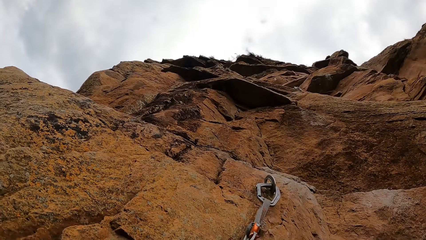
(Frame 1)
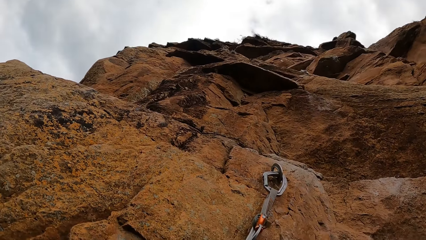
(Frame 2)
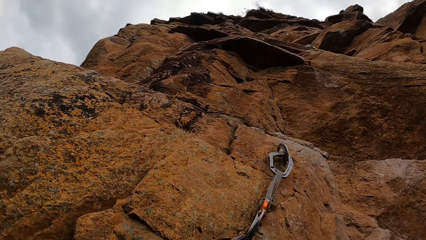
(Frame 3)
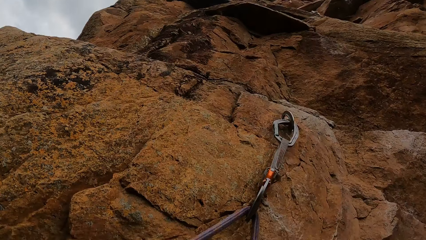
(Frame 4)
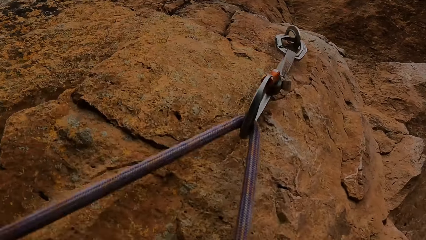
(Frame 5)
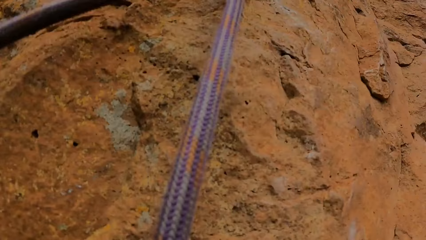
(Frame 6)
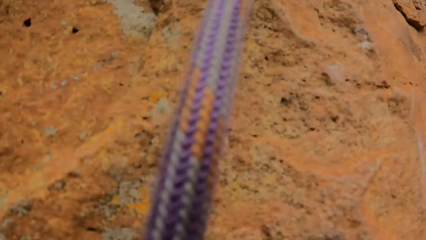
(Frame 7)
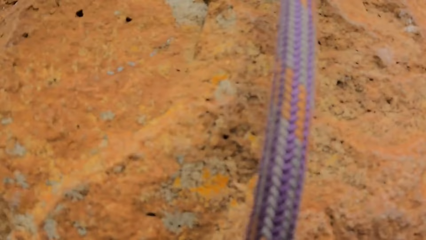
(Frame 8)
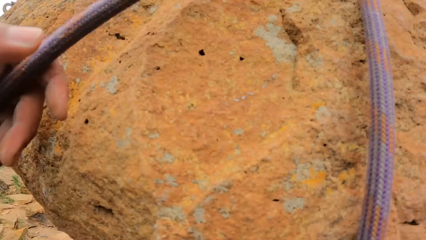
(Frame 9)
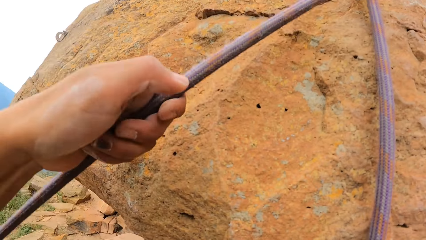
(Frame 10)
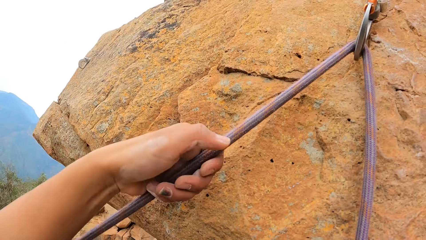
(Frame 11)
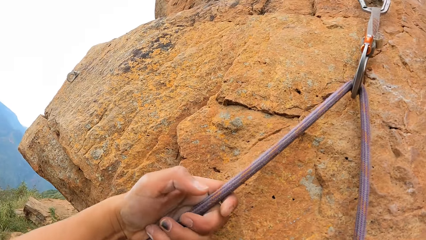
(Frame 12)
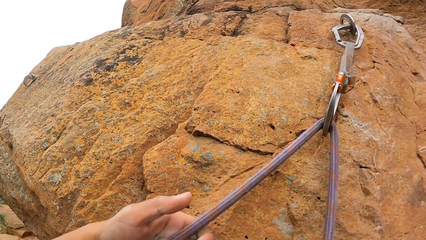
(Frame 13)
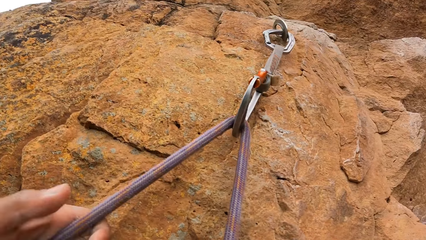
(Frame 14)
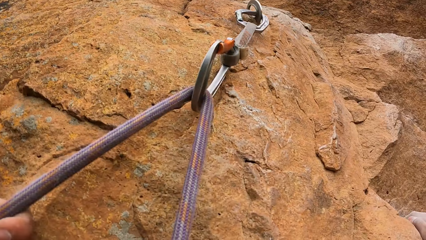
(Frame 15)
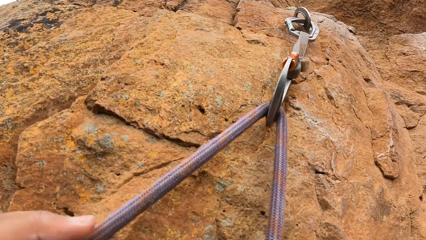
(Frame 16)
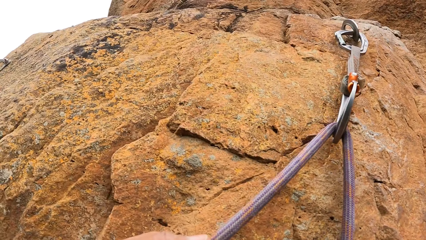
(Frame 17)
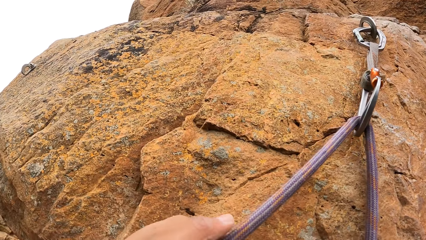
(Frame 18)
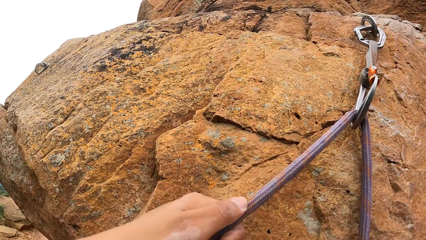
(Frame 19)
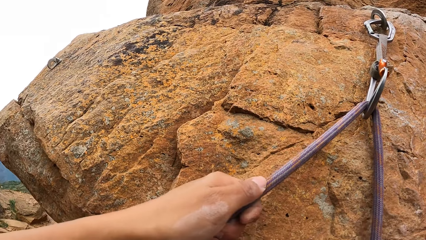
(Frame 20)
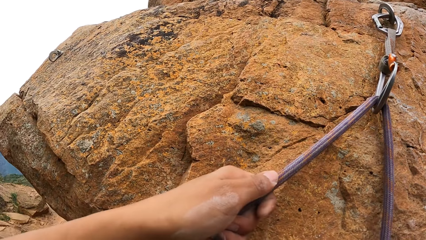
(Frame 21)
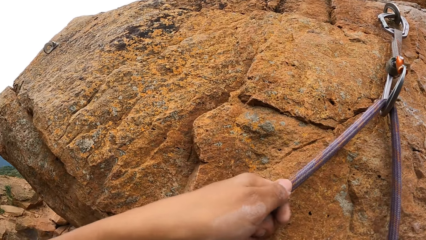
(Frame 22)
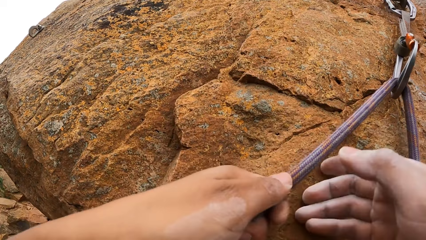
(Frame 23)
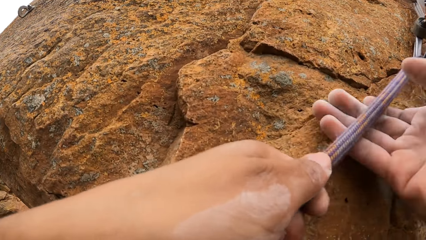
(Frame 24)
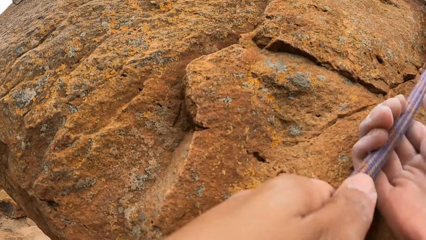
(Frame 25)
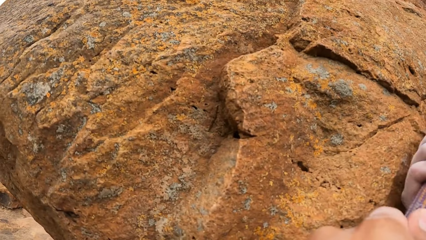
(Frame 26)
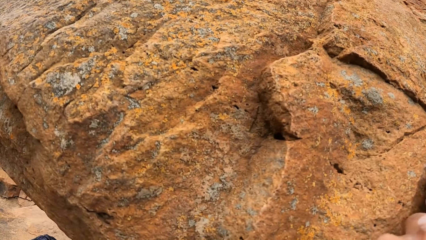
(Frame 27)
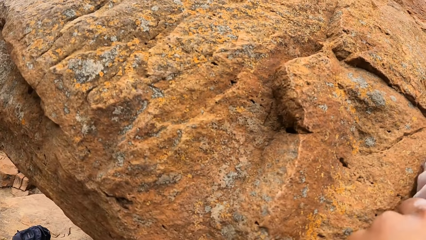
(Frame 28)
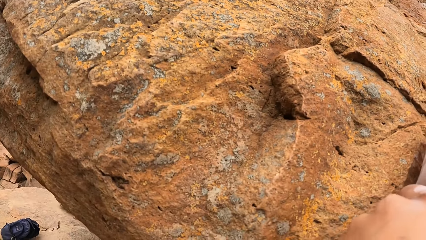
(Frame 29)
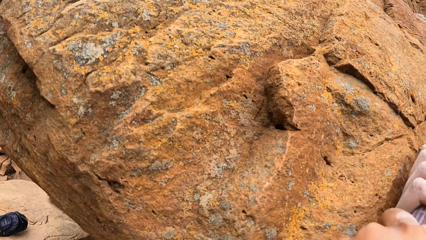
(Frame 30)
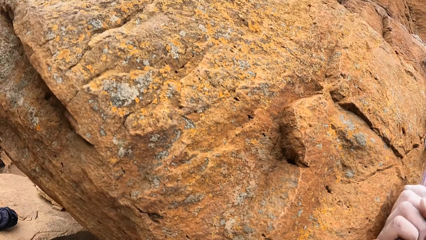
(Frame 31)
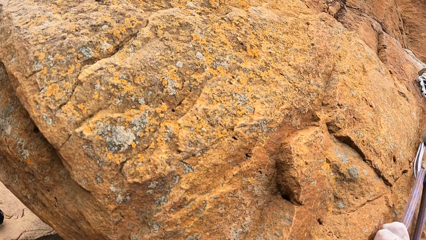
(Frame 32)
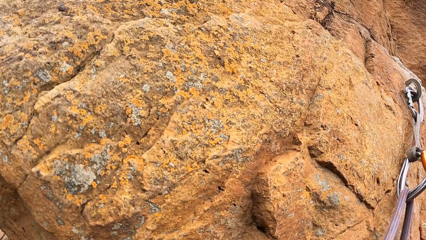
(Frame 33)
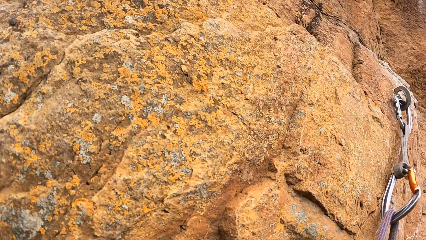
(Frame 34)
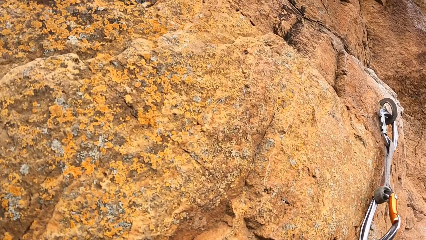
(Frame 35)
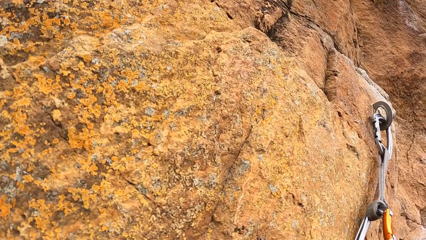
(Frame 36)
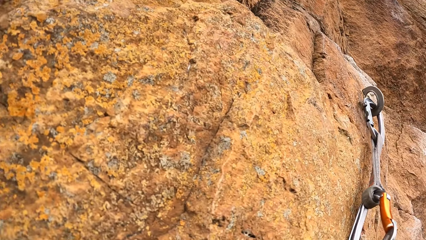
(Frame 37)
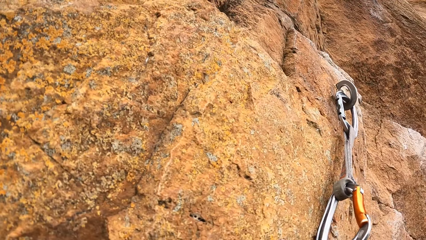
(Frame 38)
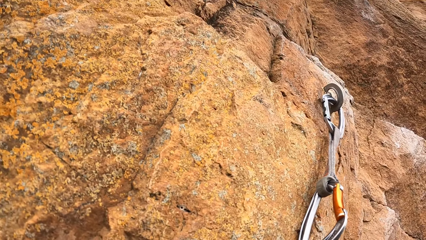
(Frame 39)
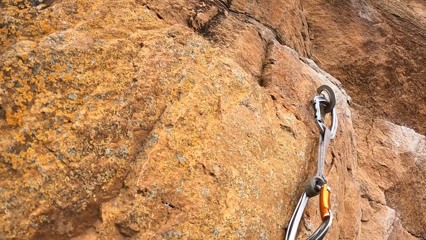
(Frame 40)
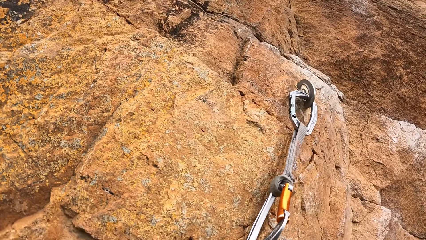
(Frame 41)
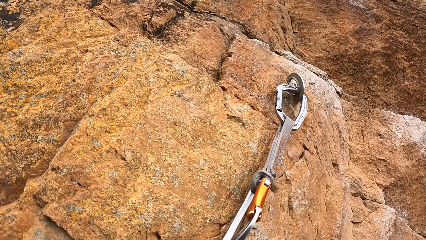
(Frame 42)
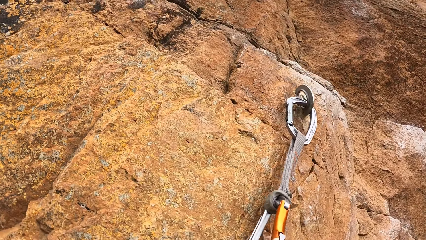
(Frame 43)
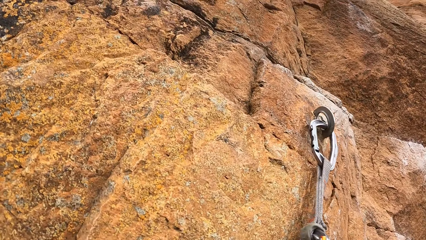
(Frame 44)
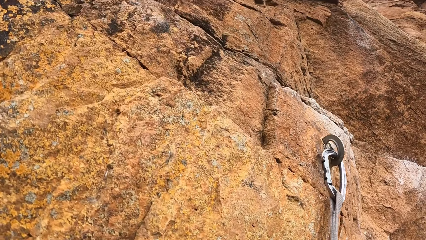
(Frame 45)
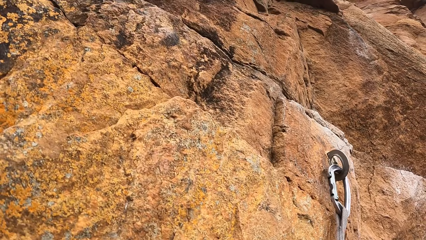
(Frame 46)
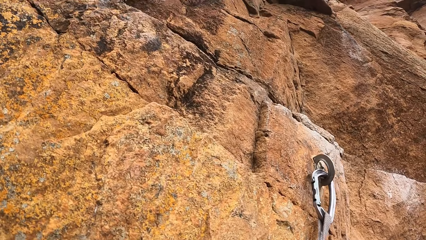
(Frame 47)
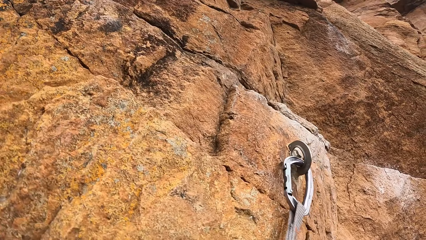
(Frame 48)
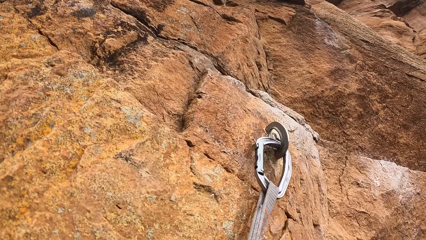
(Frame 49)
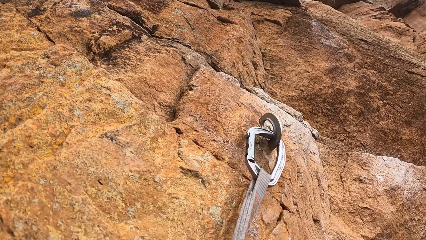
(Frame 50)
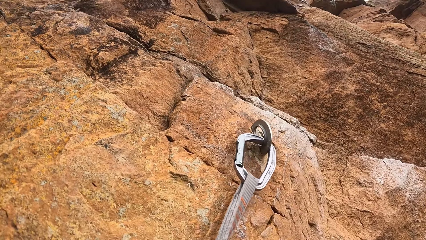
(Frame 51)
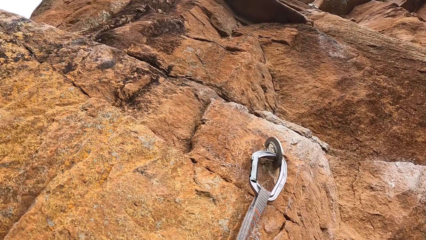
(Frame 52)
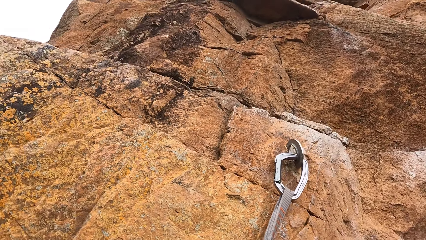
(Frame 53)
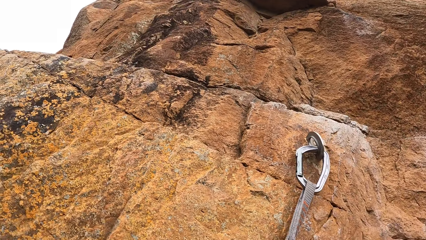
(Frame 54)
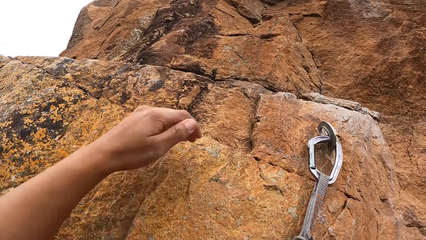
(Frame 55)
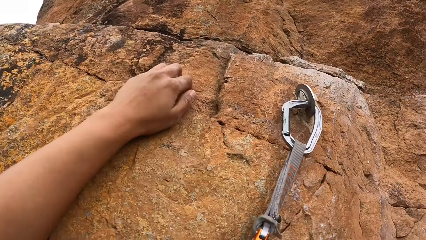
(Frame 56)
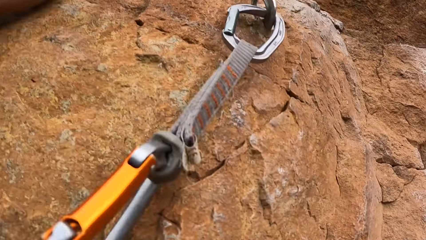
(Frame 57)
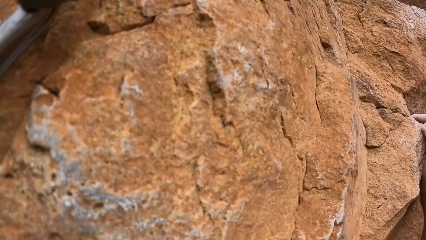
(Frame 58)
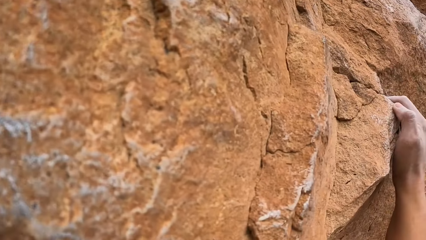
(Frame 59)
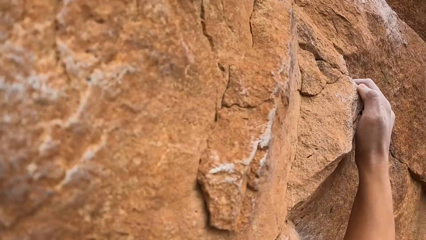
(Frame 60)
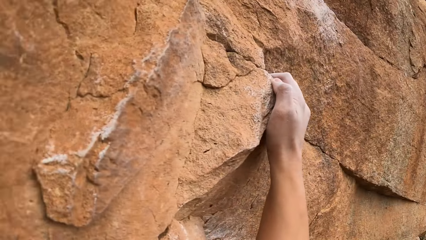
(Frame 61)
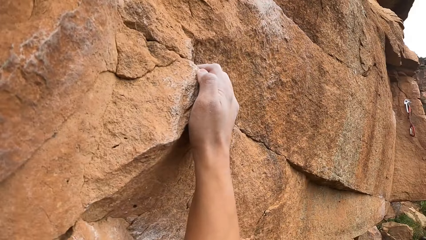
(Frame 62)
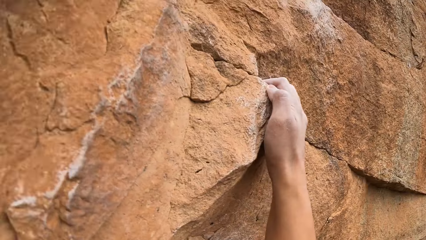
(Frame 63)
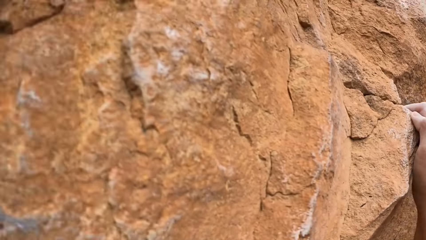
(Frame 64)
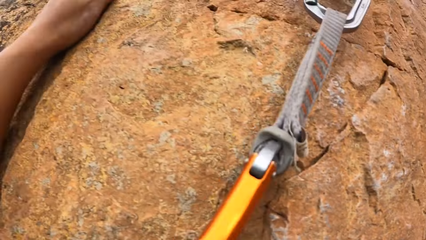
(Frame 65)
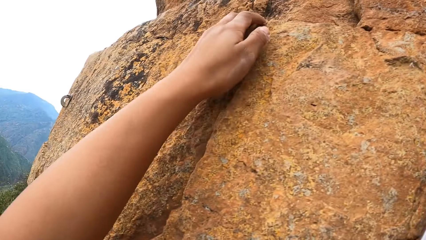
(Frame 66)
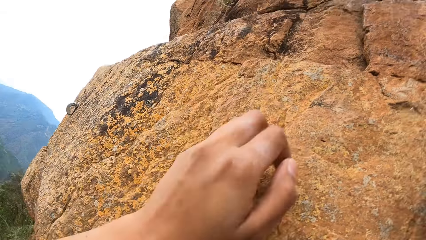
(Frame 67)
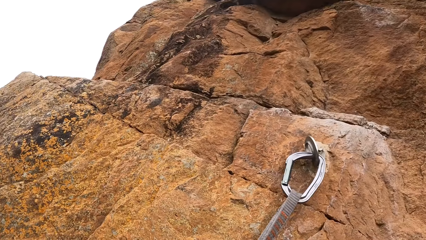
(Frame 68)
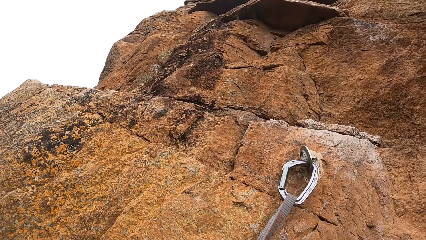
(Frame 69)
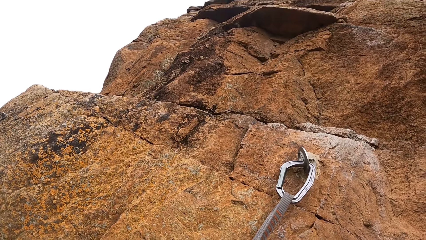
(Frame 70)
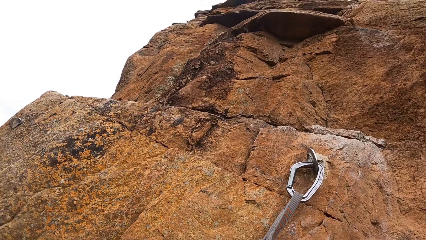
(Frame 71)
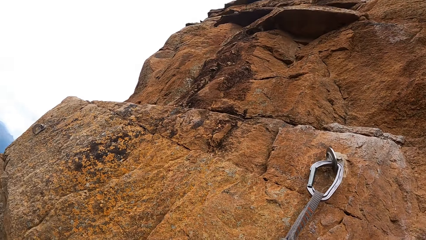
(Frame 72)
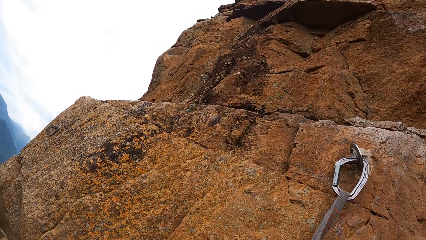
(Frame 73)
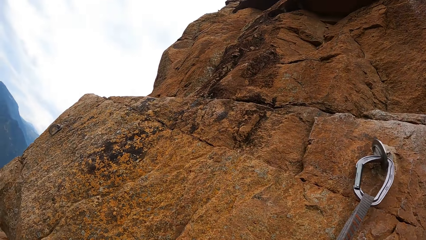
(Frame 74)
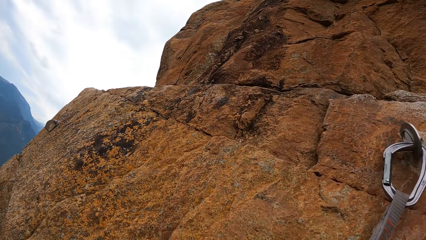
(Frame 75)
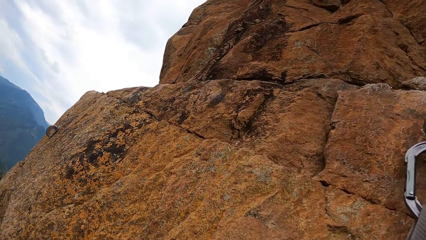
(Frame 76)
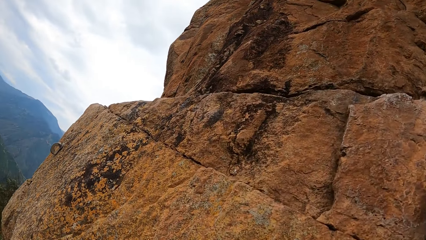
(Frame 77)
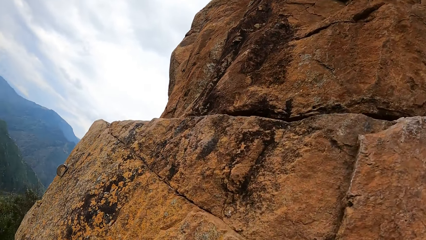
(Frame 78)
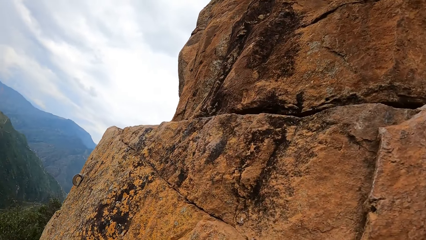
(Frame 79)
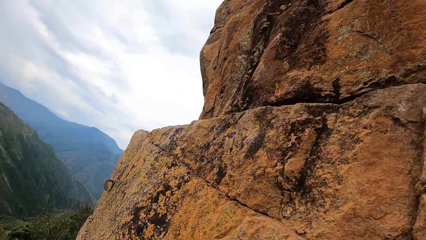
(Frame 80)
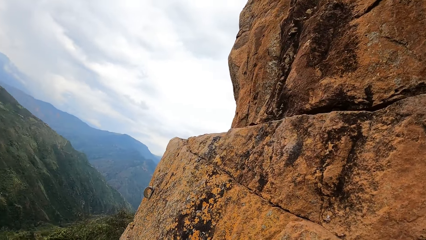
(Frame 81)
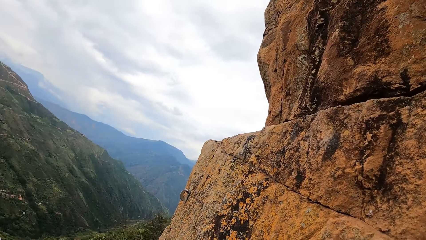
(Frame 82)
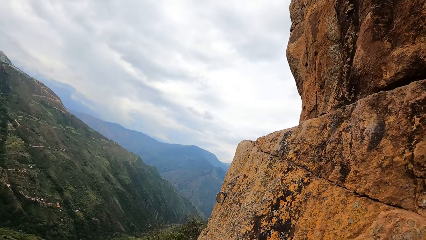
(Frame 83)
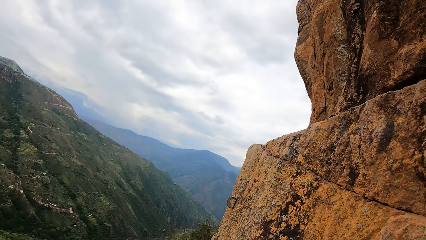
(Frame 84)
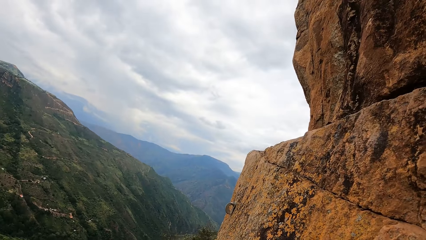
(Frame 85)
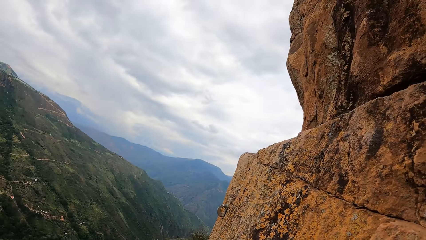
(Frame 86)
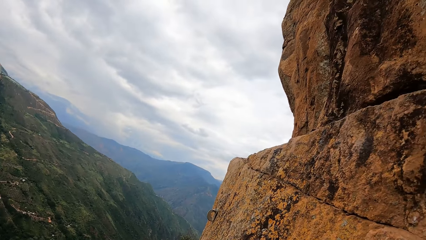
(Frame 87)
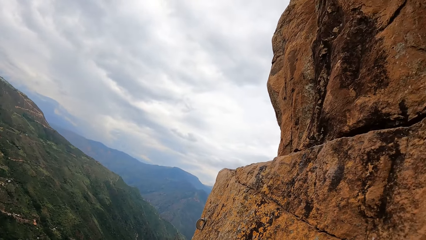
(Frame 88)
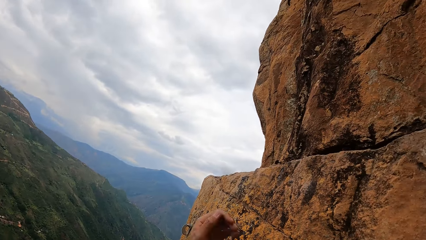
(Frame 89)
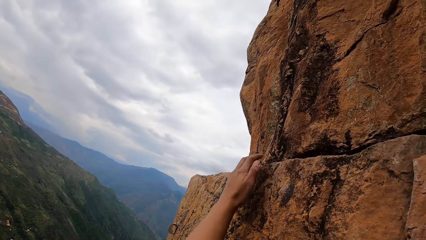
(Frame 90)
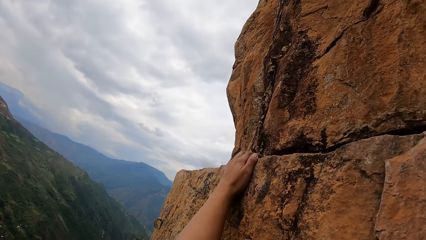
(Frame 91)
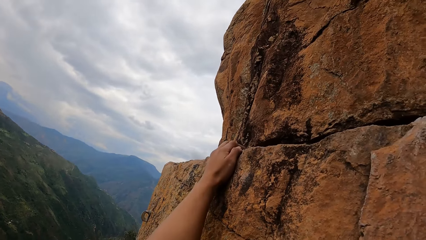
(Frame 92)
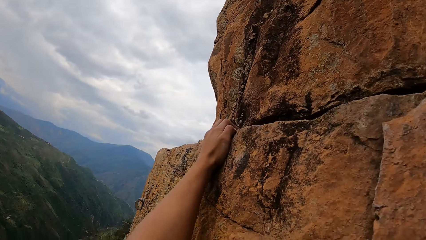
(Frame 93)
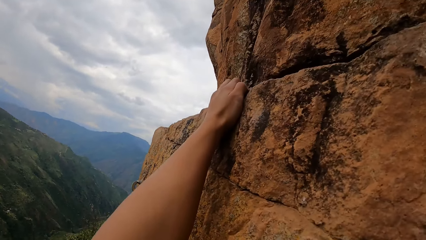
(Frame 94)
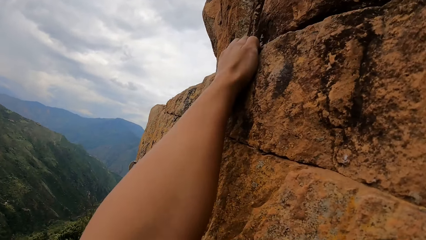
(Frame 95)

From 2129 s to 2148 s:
The camera wearer holds a rope tied to a rock with the left hand. He holds the rope tied to the rock with both hands. He climbs the rock. He holds the rock with his left hand.
